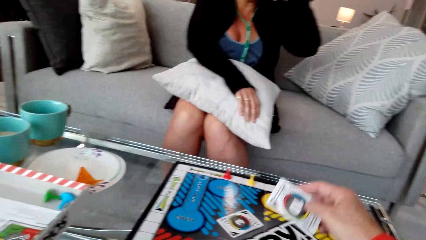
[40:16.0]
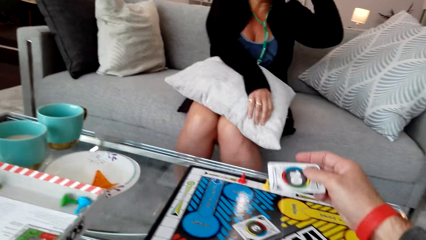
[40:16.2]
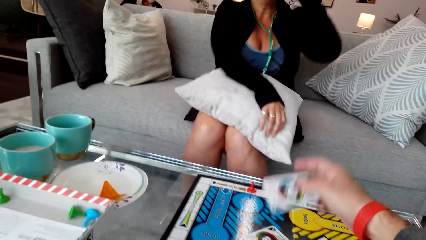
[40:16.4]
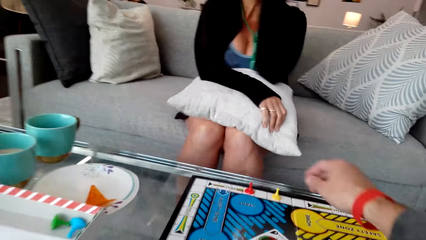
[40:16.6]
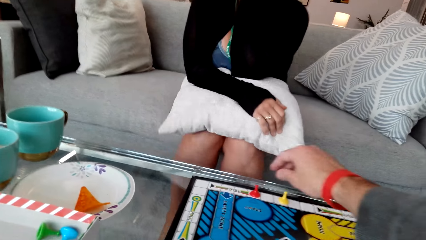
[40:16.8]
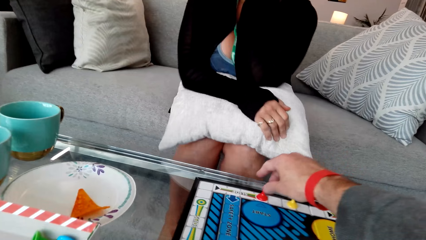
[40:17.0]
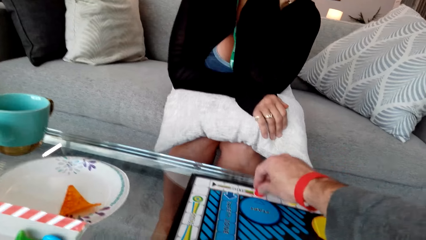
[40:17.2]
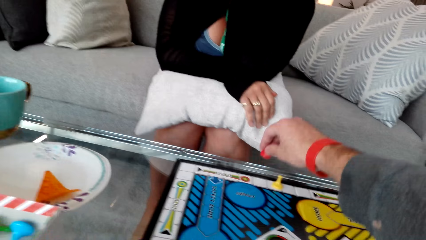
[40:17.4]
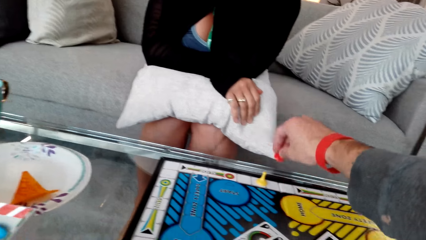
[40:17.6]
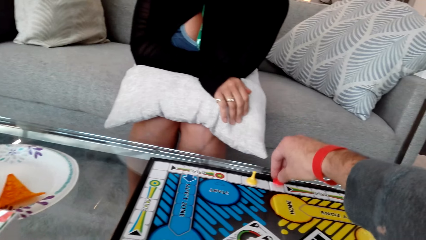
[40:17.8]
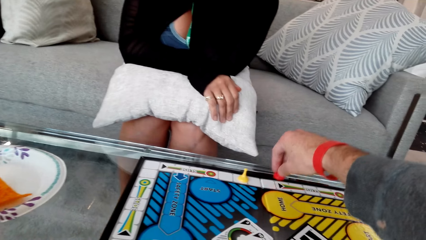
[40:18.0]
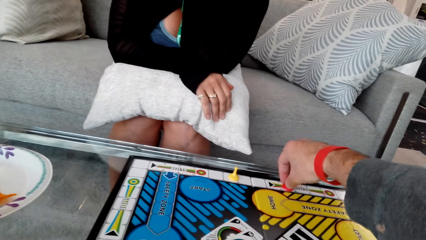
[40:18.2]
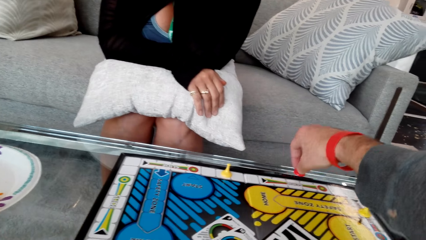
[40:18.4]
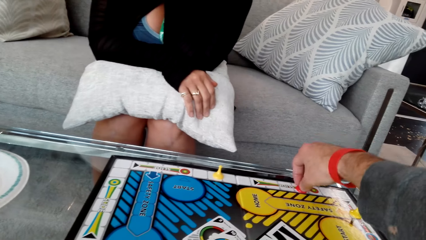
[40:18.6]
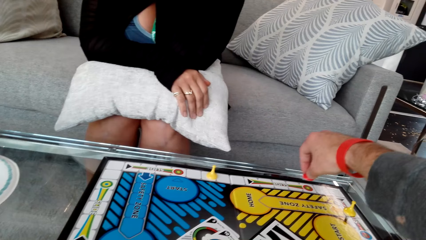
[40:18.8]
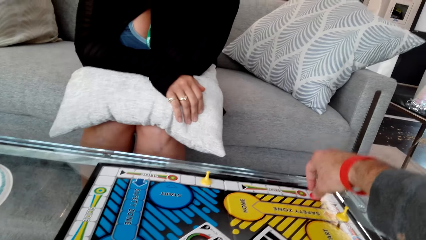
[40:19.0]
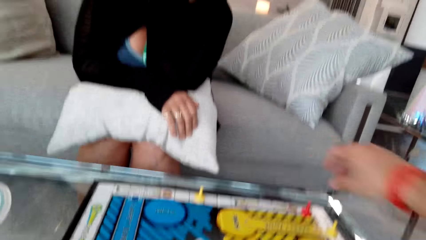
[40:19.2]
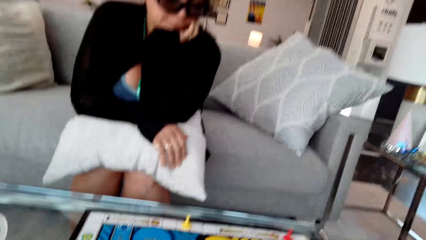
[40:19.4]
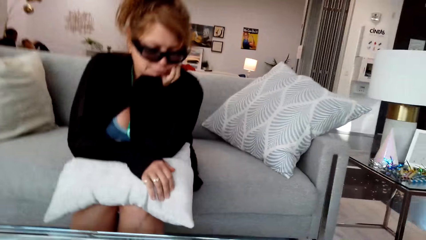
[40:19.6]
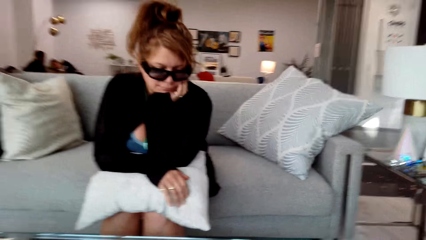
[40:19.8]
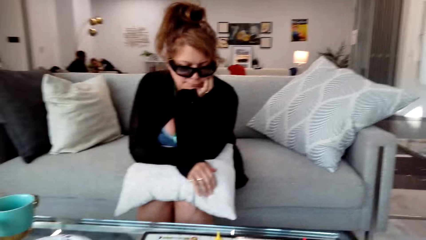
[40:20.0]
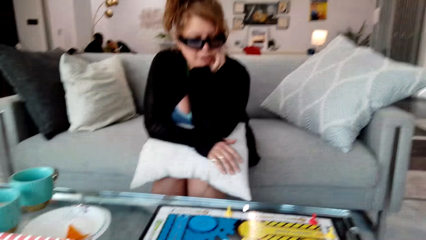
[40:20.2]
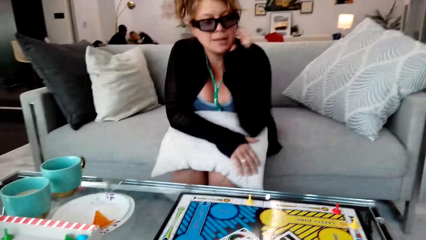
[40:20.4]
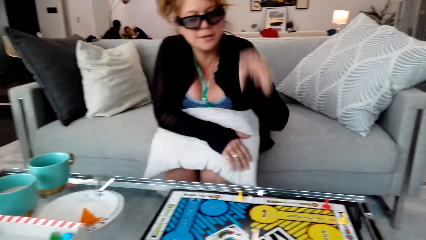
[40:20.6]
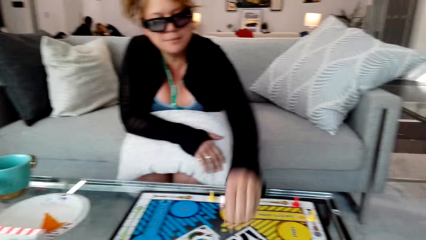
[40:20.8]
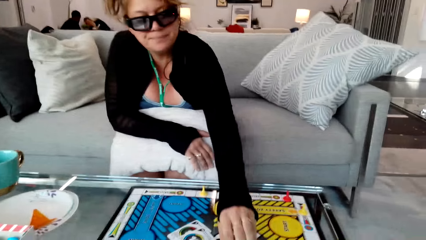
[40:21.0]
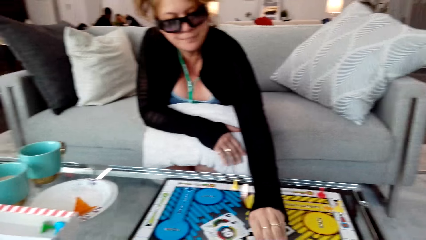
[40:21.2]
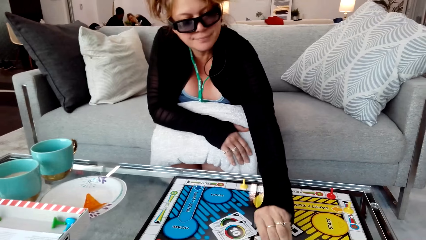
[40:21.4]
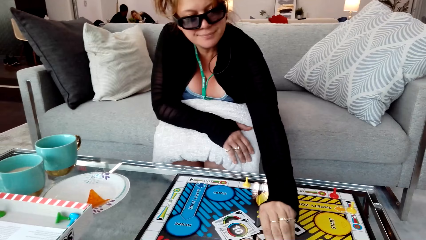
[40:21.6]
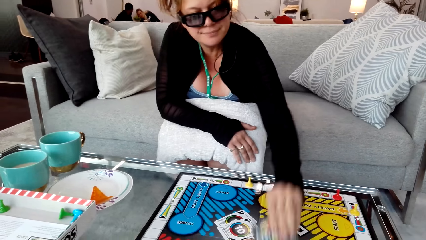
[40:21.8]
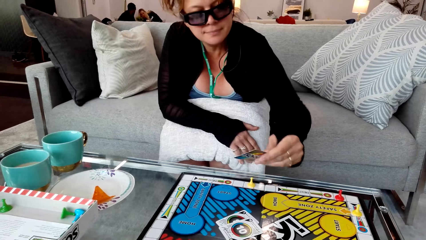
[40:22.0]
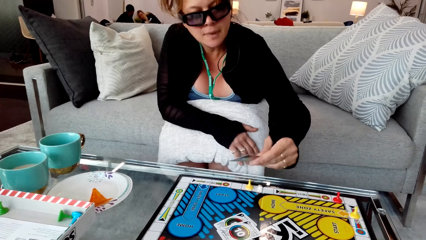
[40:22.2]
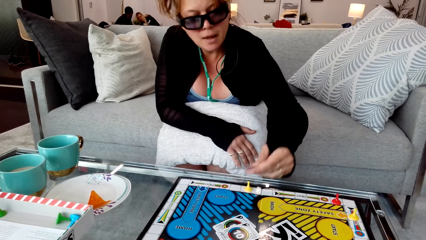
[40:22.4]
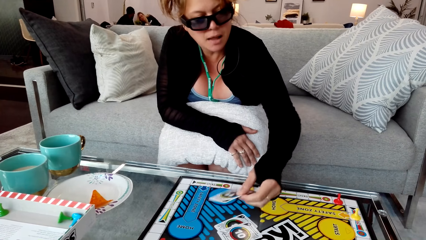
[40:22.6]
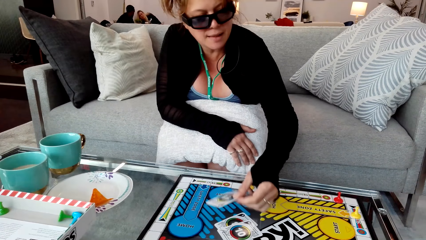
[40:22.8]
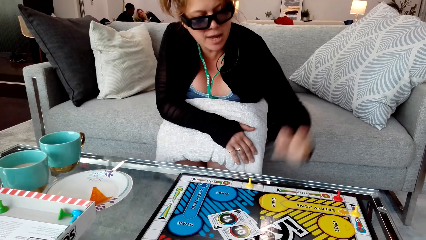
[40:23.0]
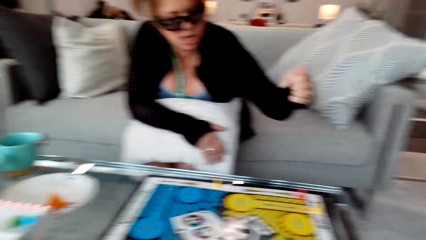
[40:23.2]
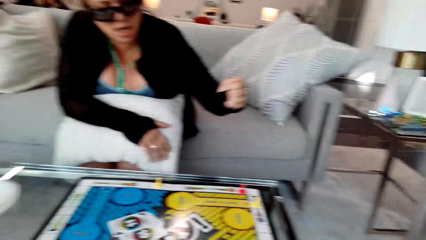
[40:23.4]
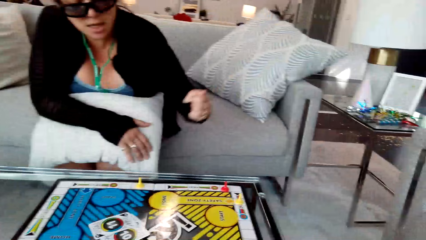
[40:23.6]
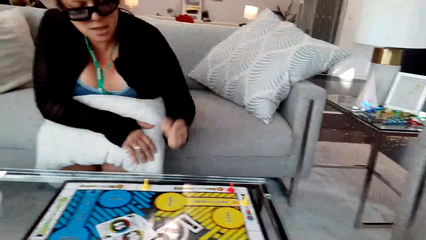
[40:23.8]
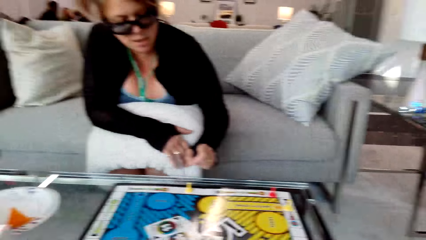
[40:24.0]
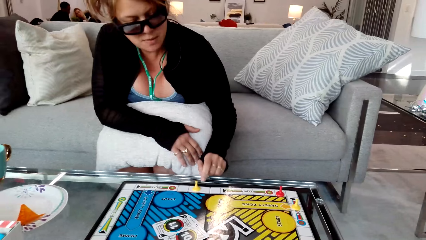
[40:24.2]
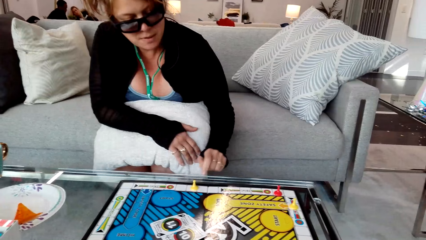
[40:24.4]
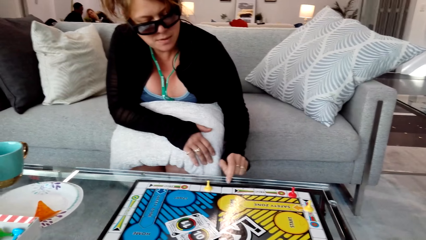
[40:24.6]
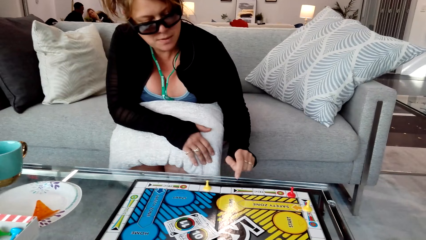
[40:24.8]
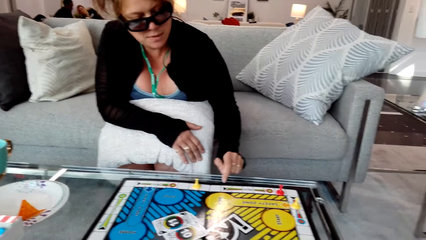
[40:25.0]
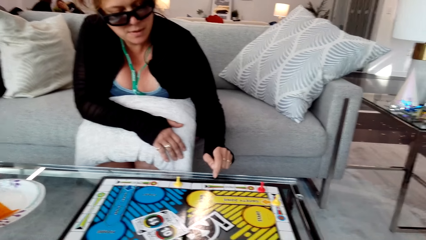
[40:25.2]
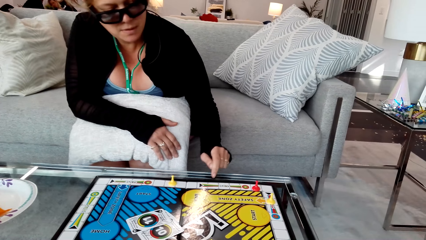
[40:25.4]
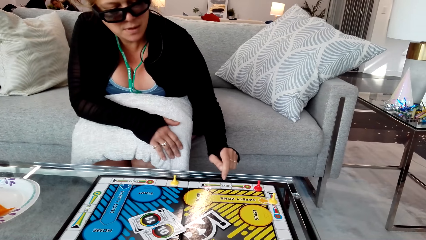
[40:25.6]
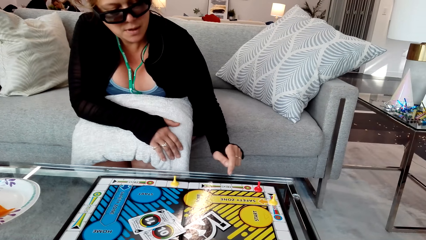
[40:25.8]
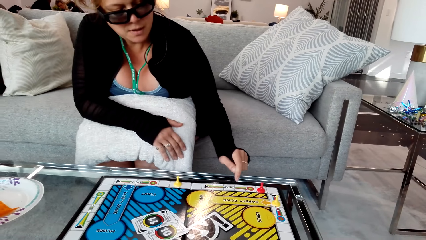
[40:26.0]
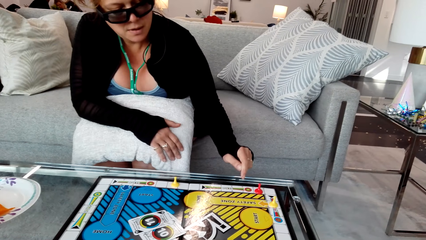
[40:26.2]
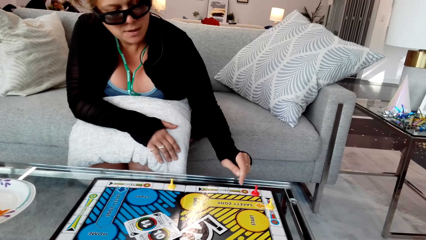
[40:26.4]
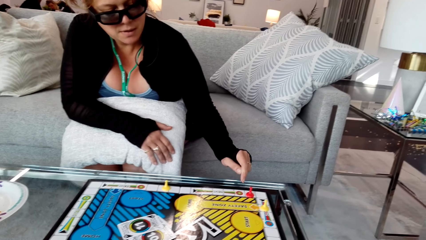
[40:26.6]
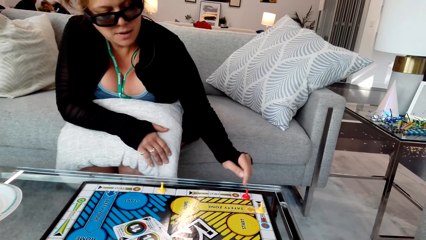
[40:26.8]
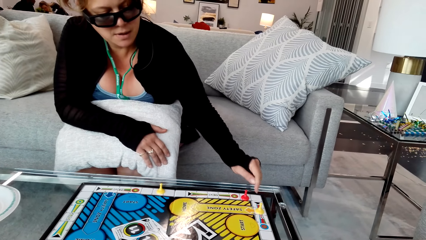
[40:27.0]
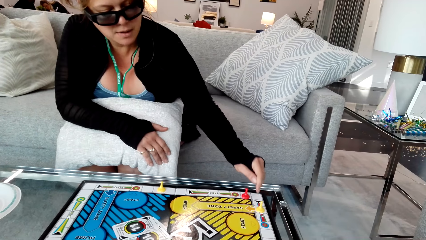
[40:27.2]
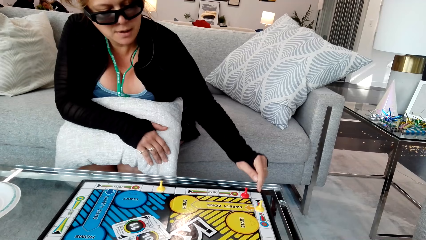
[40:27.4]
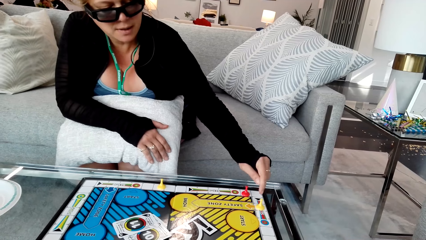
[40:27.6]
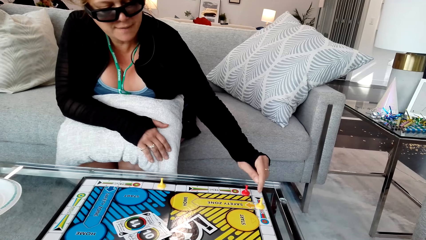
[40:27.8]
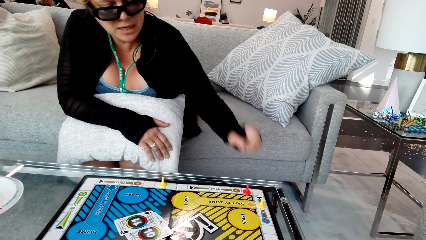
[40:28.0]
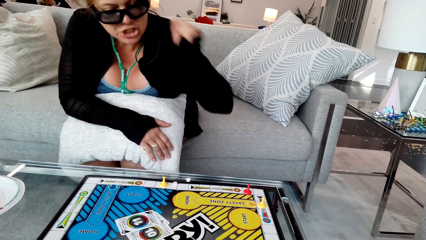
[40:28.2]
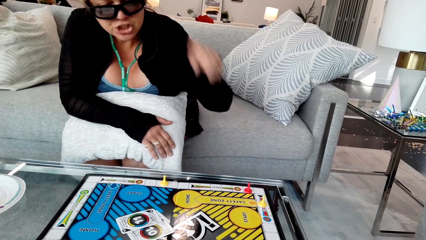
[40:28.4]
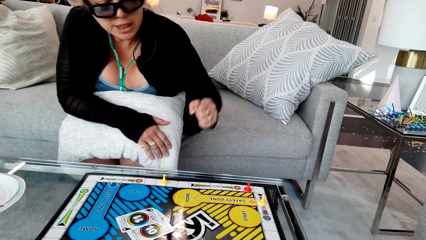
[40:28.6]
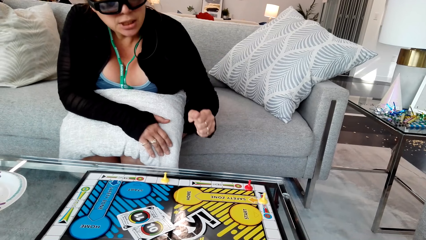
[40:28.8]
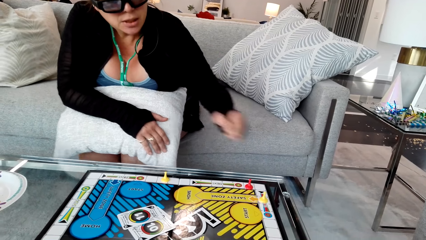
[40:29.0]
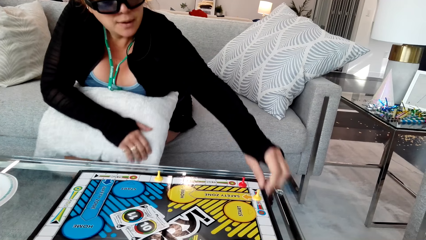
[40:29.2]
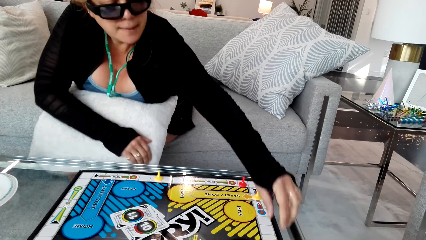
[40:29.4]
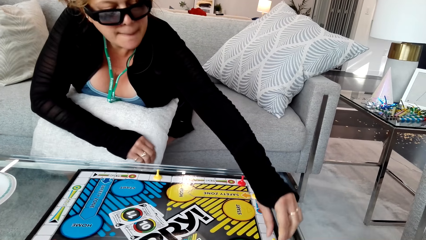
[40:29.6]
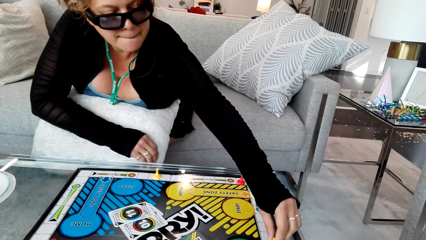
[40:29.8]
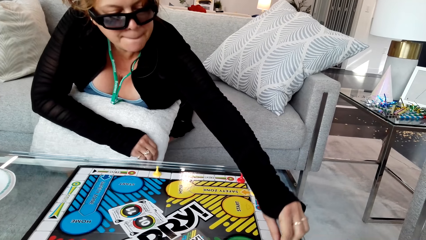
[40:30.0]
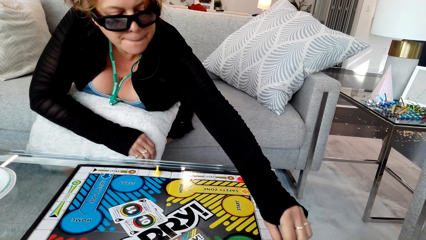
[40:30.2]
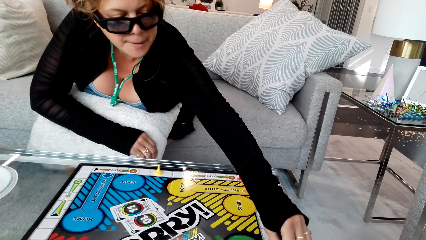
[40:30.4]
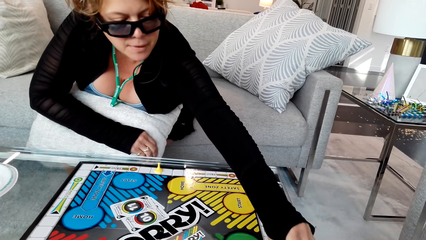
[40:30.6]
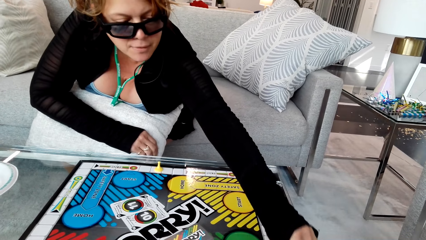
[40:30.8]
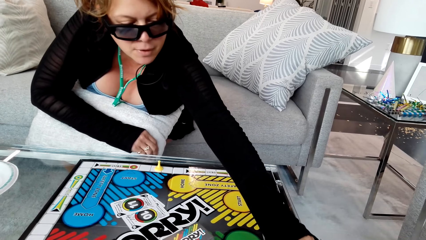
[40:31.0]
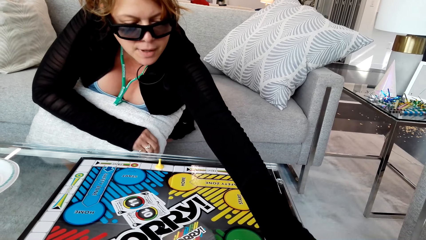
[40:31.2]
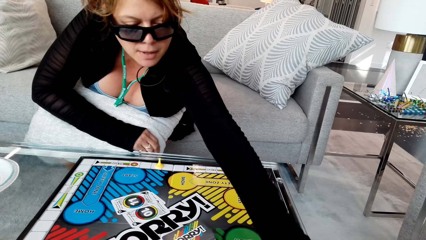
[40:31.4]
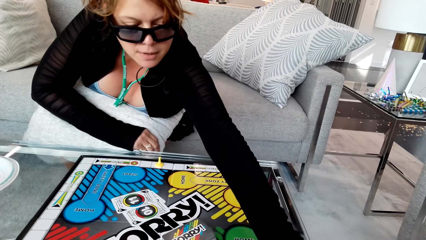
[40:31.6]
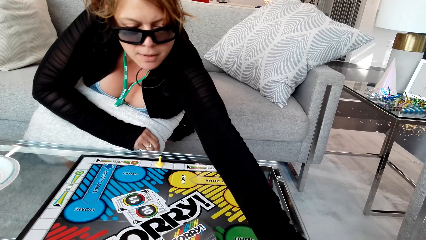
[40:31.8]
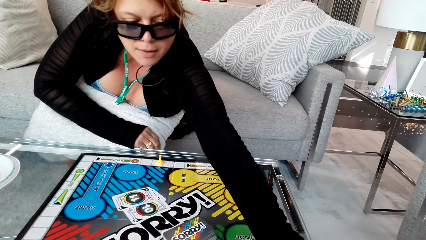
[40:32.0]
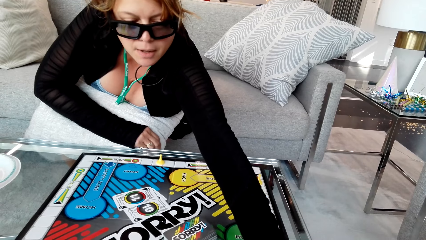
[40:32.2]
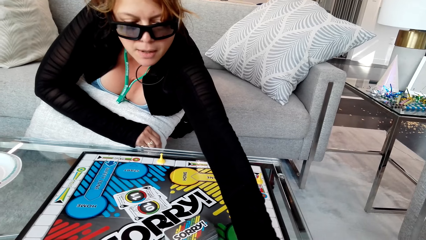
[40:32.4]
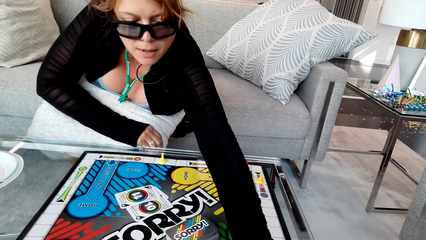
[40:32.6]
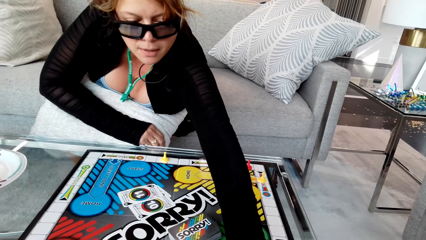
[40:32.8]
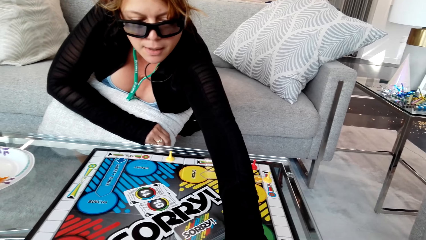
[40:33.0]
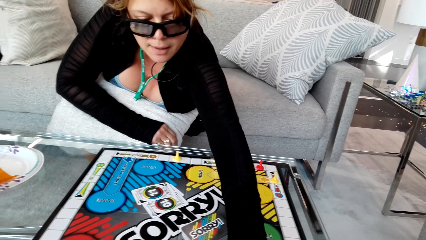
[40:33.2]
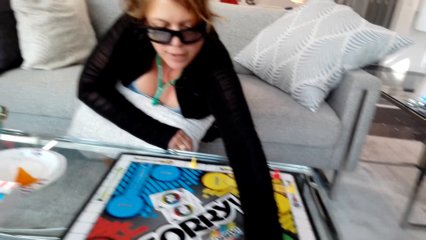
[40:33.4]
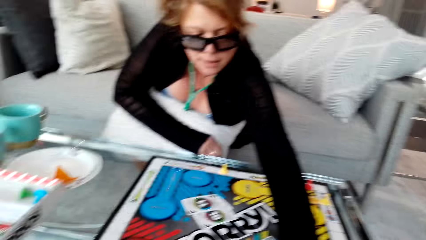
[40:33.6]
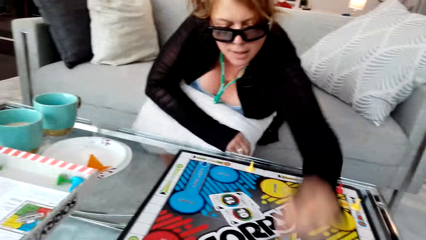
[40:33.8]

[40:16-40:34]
The camera wearer picks up the card. They drop the card. They move the clip. A woman picks up the card. The woman puts the card down. The woman counts the board. The woman moves the clip.
